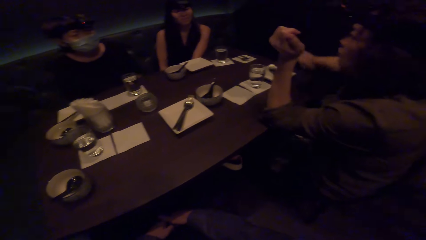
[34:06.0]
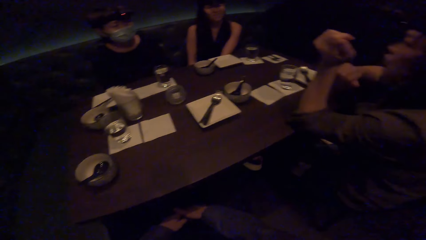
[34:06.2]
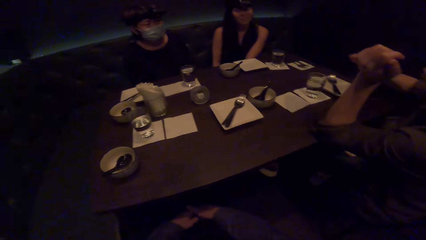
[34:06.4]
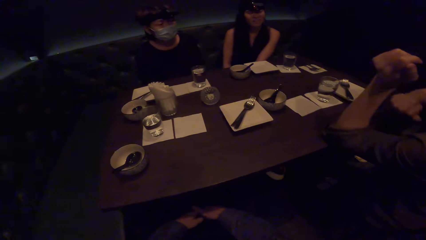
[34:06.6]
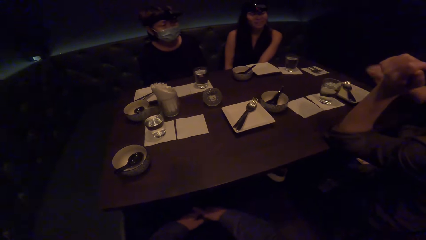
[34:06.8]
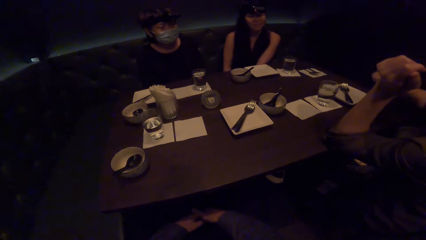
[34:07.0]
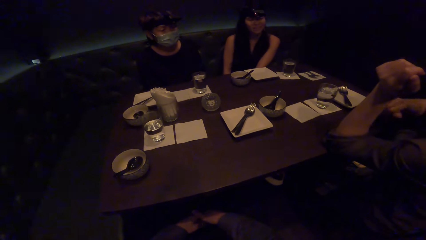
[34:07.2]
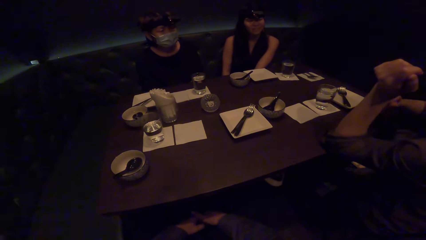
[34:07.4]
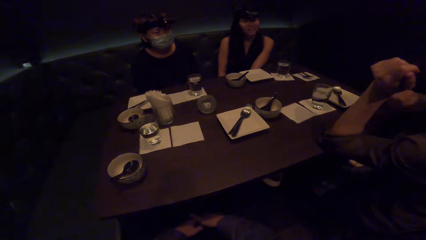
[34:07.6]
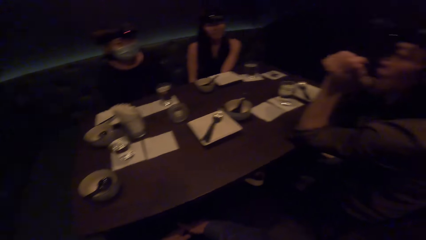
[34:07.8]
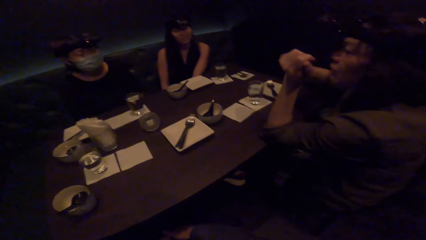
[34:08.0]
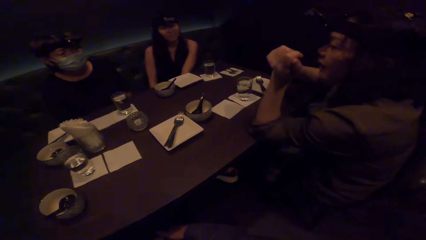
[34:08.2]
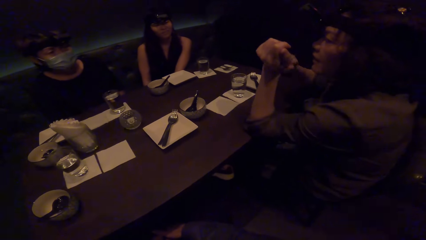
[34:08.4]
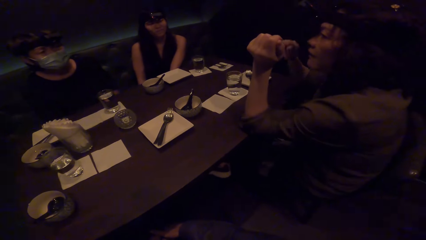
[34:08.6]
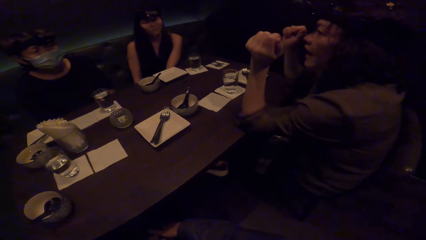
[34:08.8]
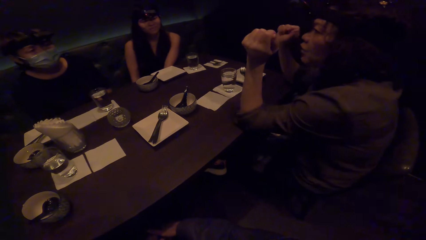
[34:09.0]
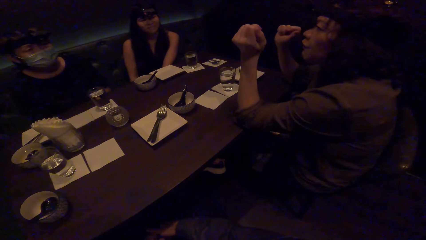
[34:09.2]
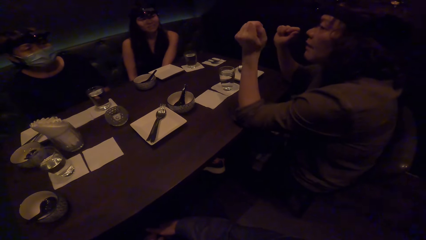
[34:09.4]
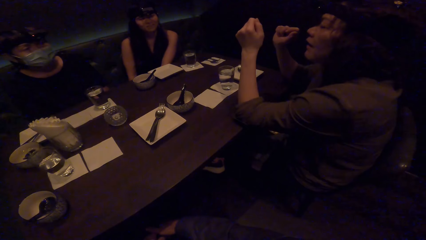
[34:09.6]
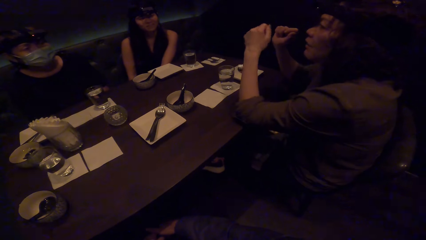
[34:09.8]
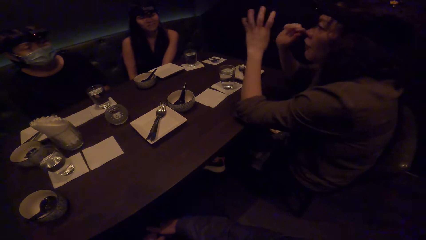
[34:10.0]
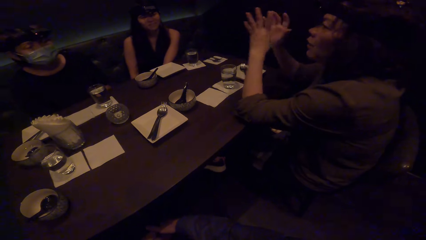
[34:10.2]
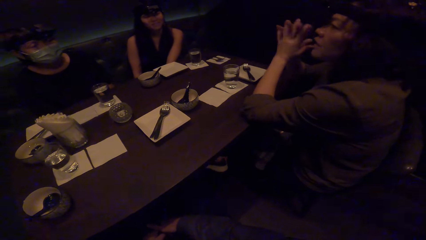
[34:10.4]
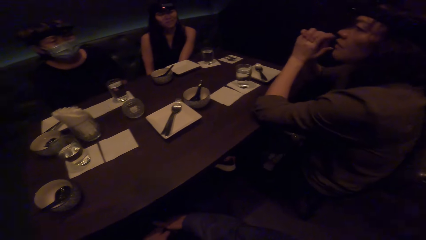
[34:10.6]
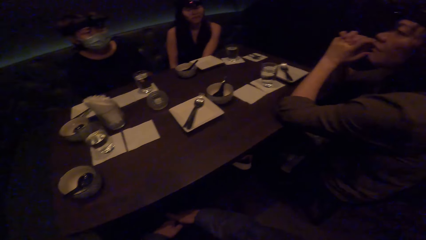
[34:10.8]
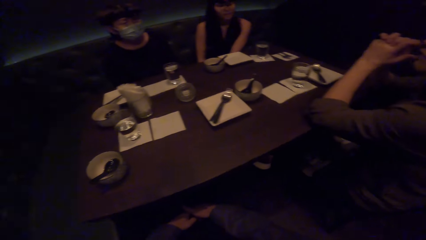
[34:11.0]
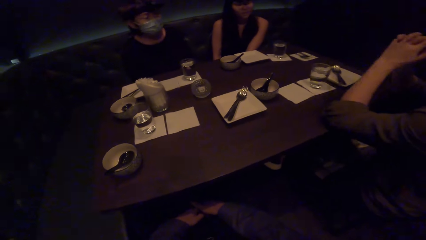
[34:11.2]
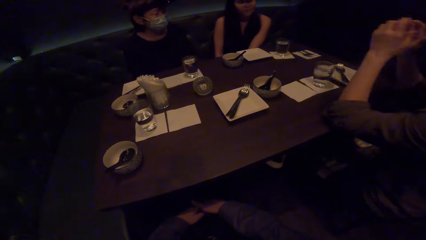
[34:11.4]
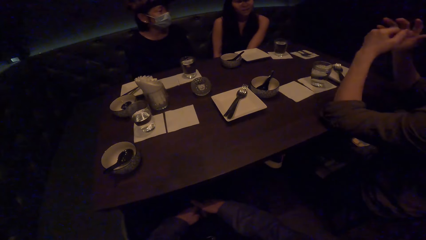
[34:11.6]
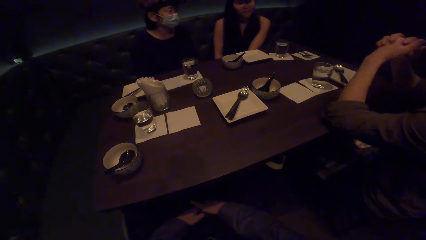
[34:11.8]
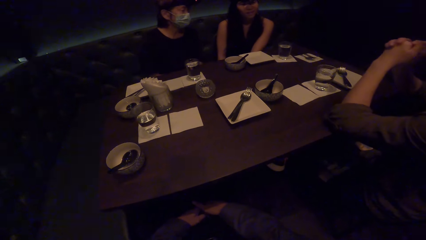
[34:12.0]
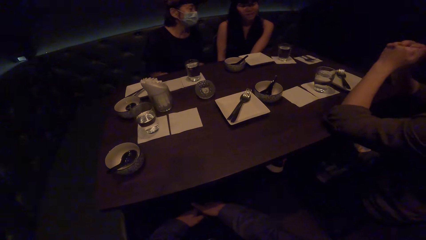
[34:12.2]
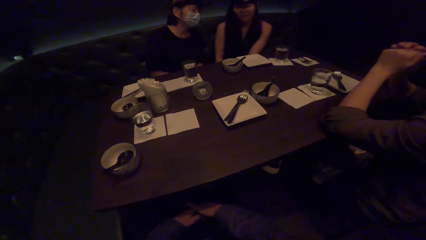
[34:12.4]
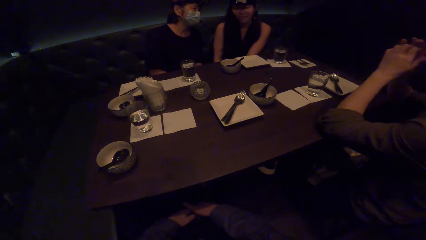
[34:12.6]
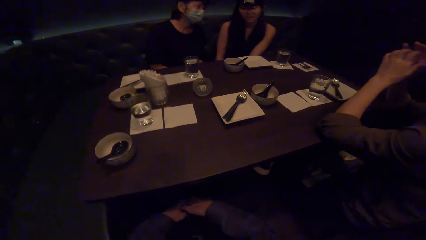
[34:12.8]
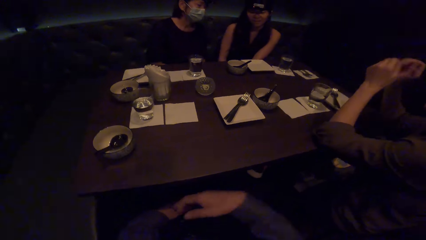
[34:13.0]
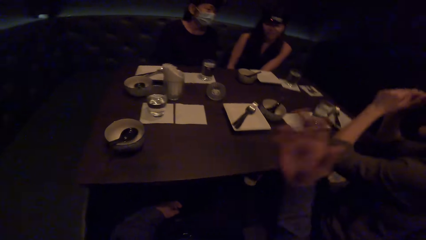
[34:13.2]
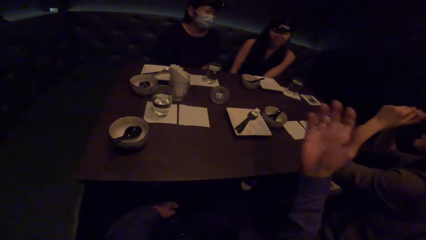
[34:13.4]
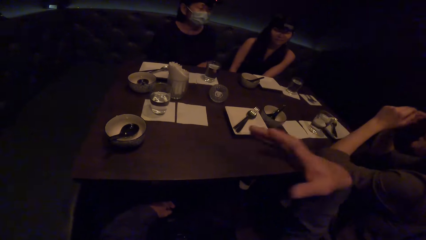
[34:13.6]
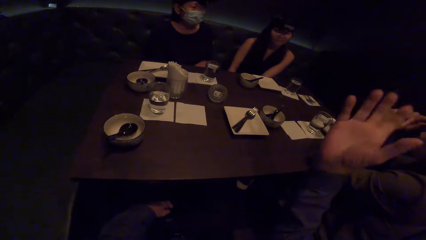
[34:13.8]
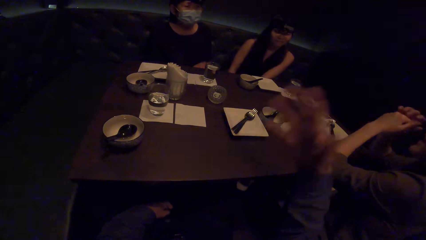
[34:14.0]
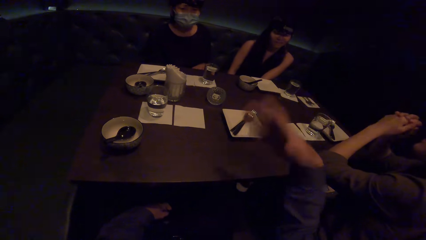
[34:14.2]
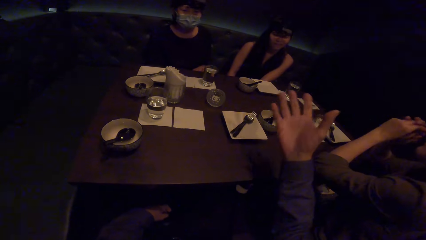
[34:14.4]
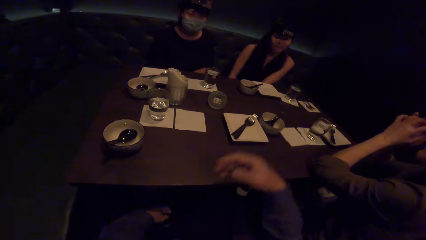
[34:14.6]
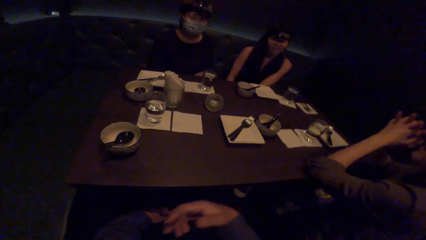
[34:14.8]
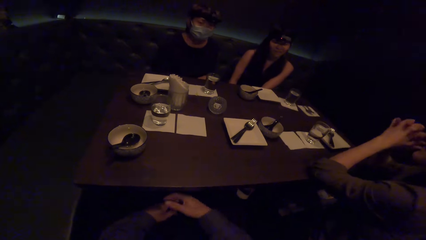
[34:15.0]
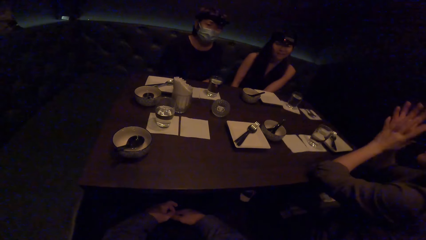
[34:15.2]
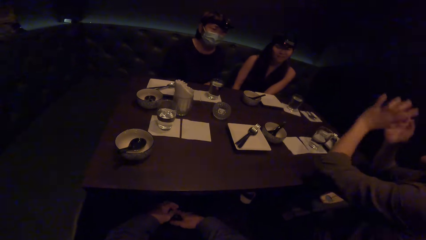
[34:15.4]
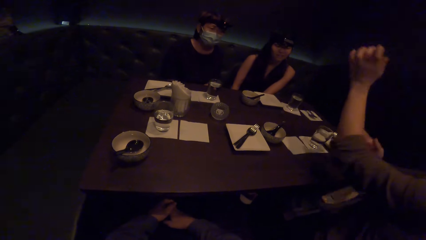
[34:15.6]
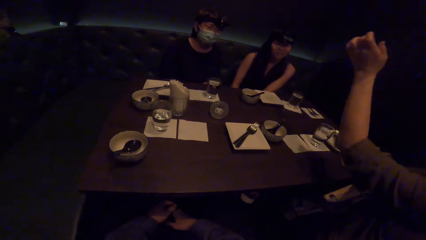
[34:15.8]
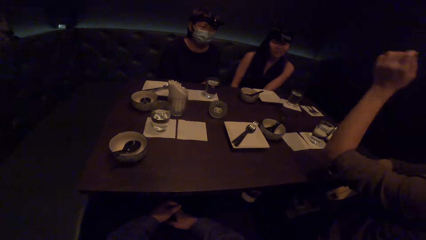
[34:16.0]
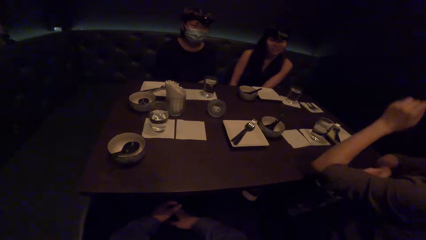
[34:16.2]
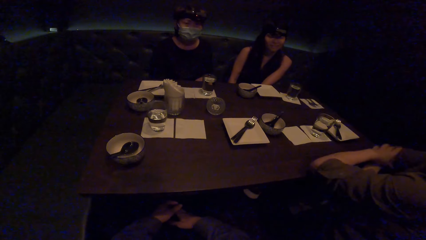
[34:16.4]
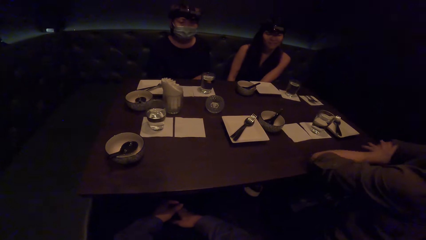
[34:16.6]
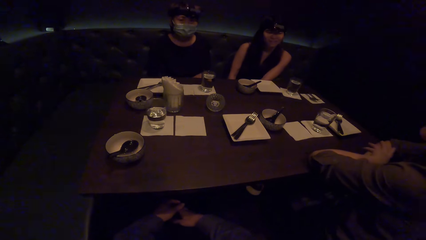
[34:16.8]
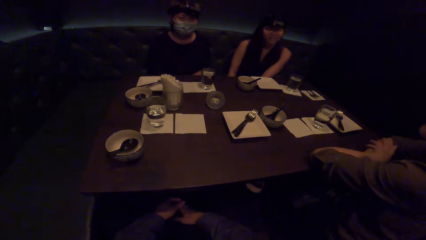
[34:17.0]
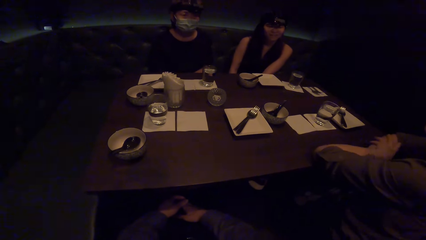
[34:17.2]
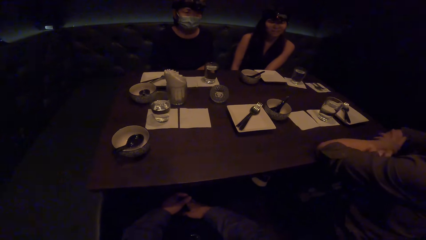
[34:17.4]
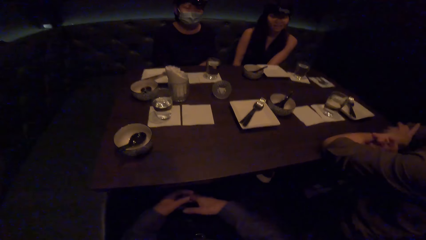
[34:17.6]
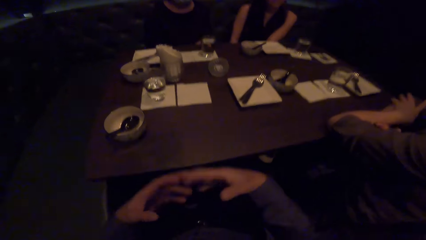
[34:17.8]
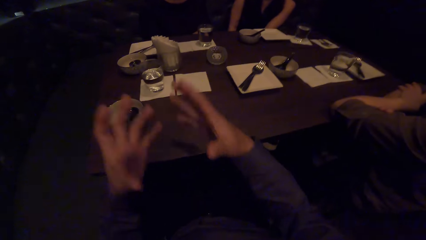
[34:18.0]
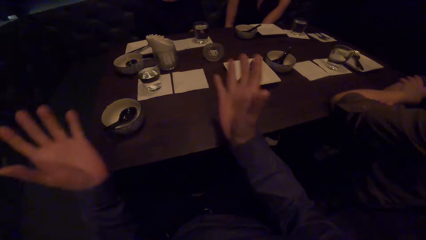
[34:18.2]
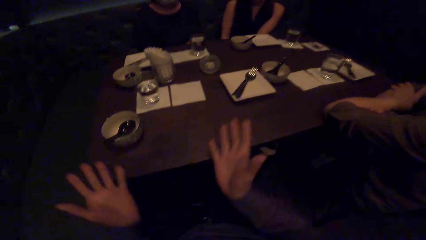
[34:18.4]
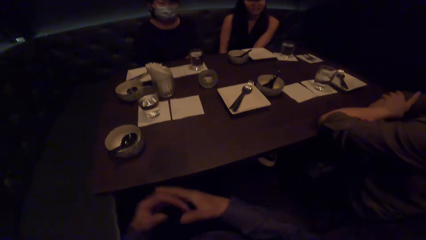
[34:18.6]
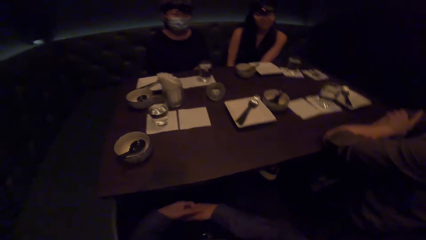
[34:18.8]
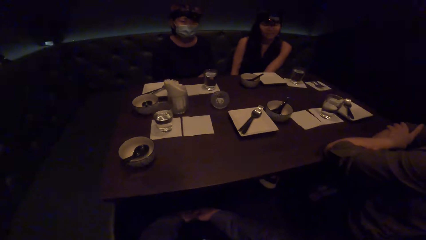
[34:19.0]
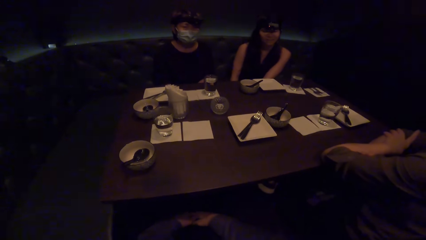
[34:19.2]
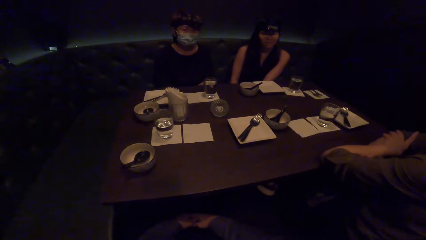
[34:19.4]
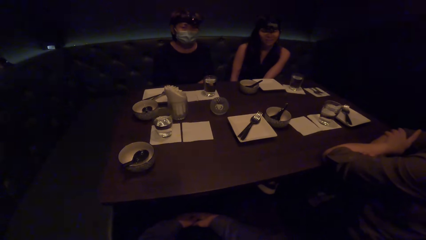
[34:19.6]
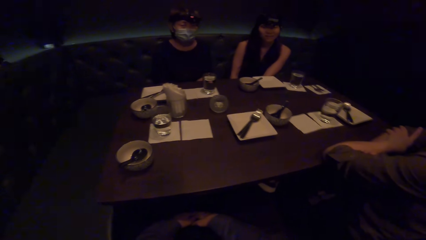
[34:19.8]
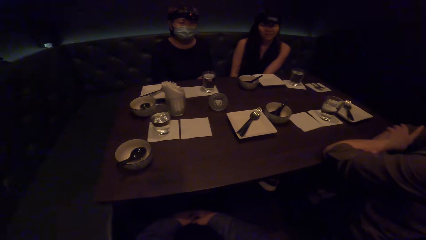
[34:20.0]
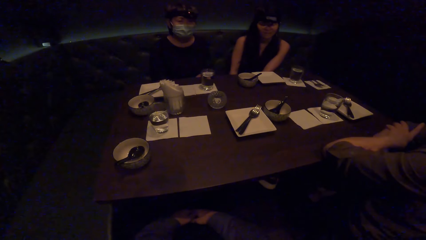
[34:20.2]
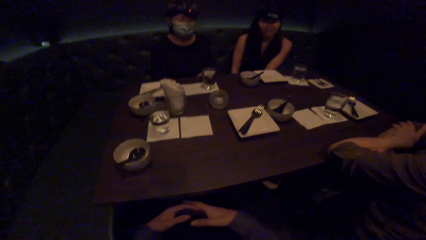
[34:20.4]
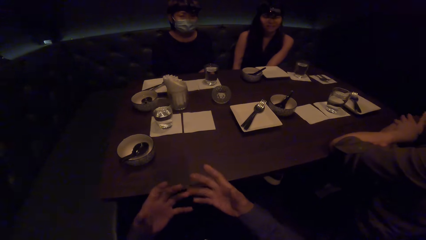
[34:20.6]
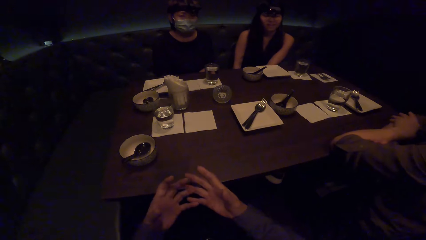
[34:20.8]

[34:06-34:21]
A woman moves her hand. The camera wearer moves the hand. The woman moves her hand. The camera wearer moves a hand and speaks to the woman. They look at the table.
